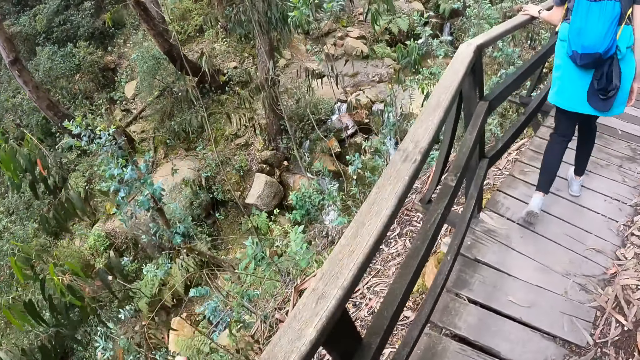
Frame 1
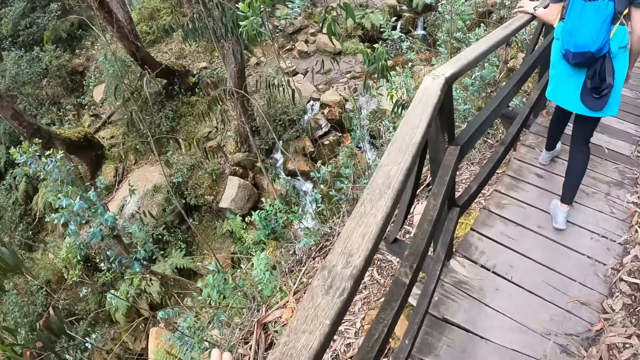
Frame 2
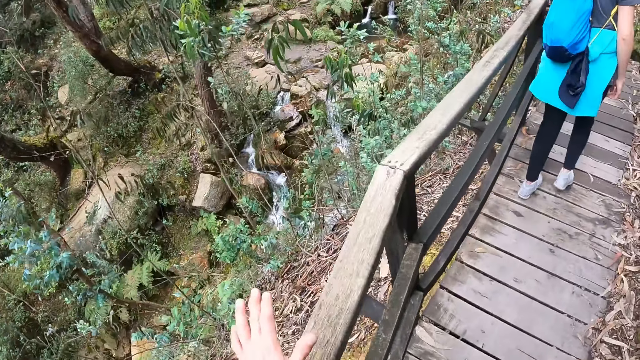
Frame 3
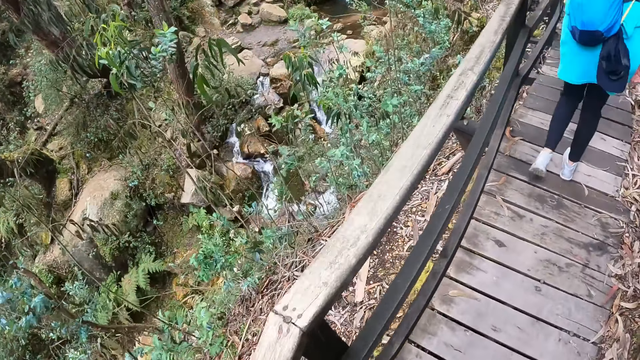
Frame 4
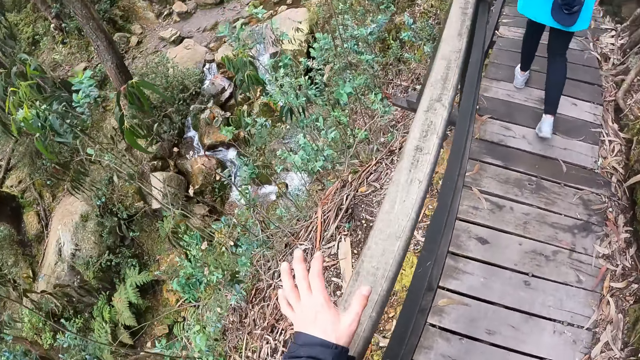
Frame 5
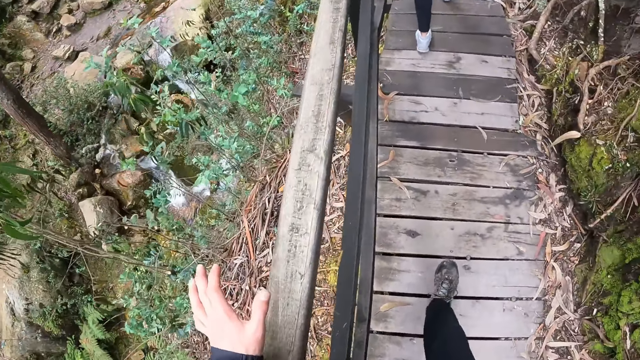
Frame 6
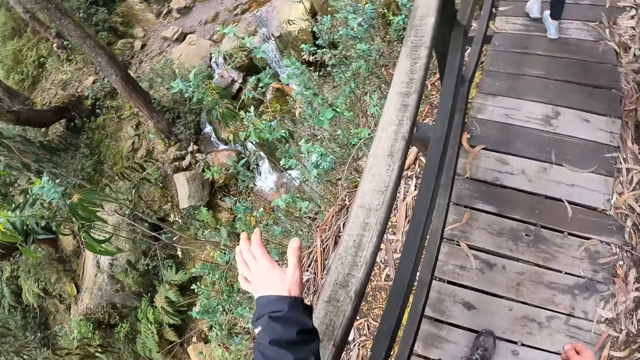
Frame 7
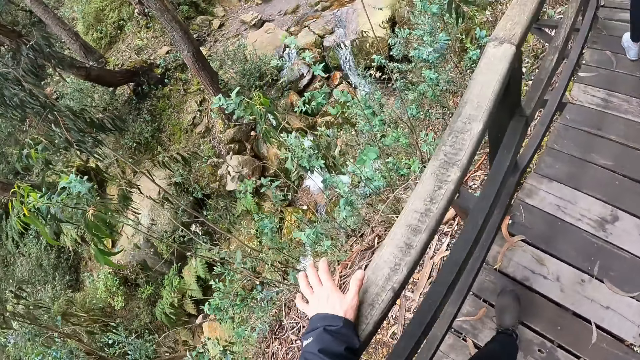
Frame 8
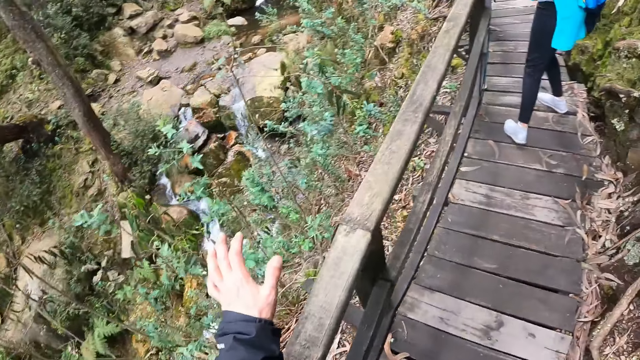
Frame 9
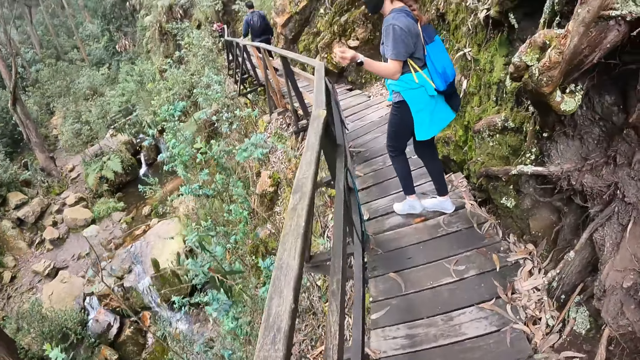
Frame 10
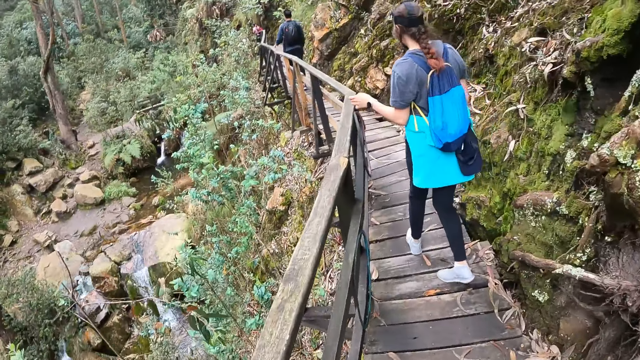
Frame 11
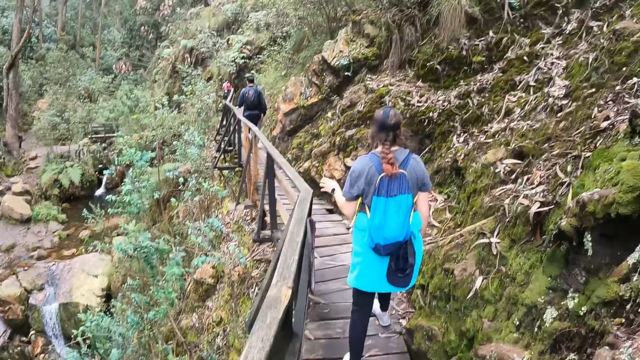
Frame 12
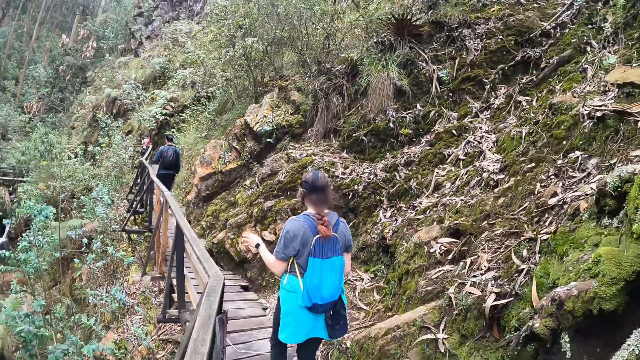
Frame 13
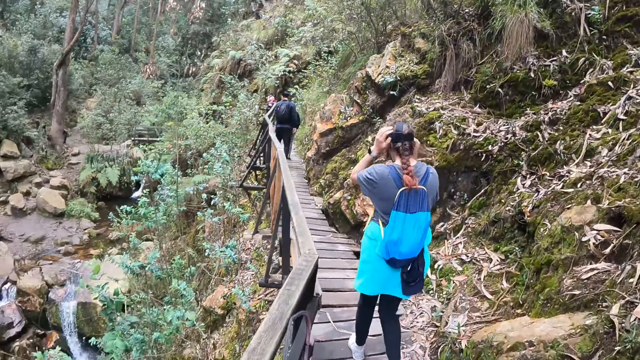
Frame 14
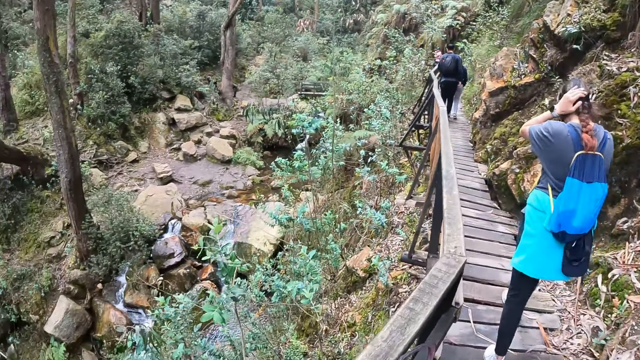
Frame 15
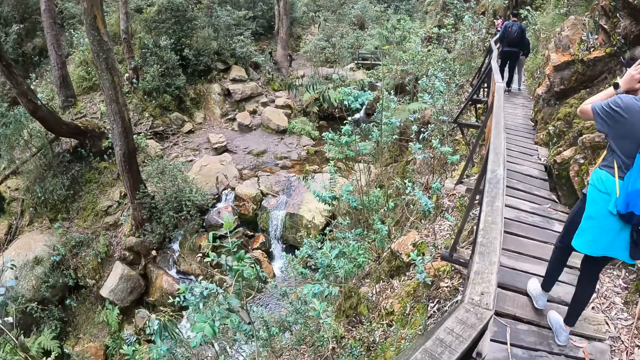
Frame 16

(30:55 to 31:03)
The camera wearer walks on the road bridge. He holds a rail with his left hand.

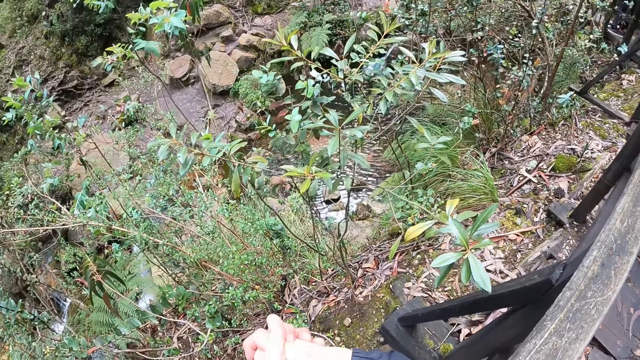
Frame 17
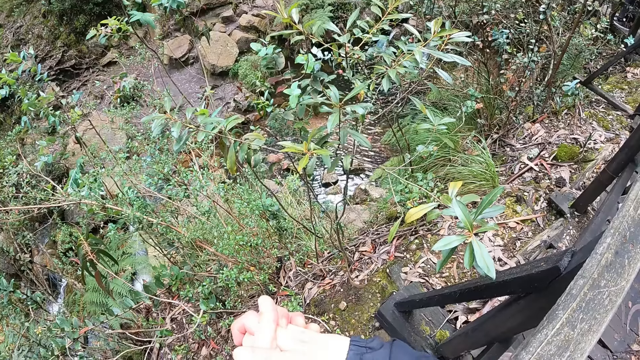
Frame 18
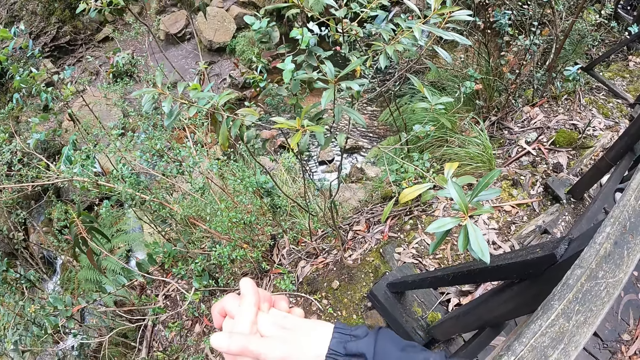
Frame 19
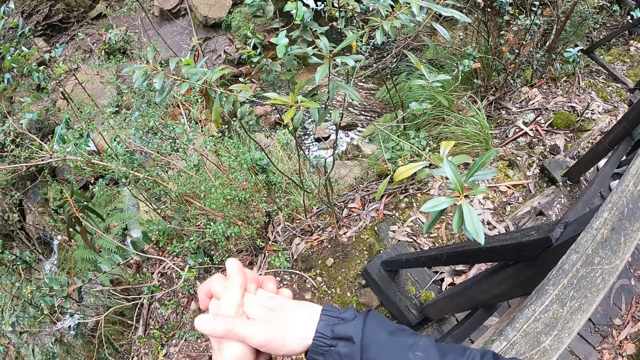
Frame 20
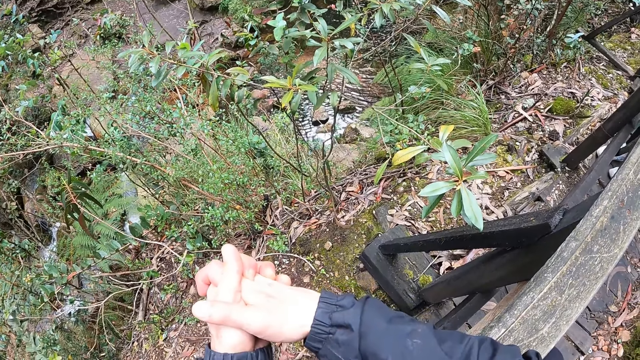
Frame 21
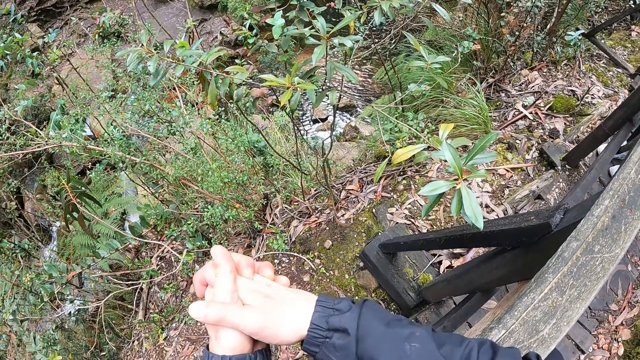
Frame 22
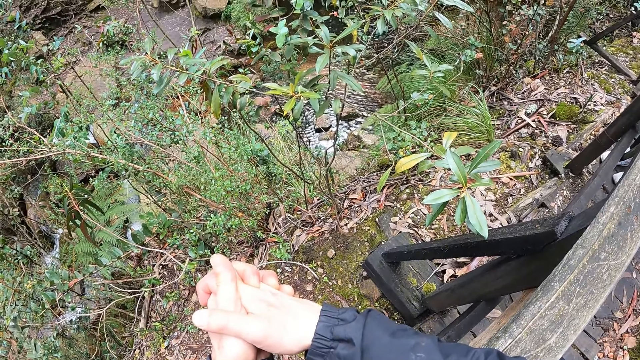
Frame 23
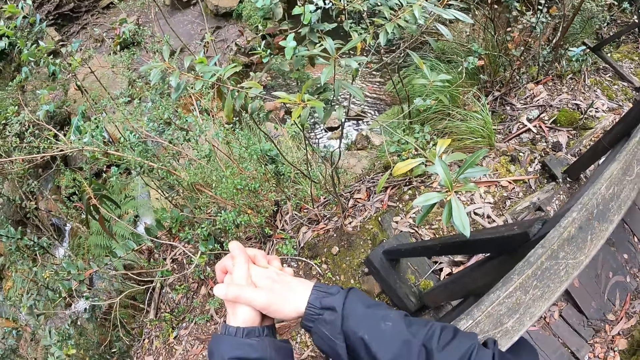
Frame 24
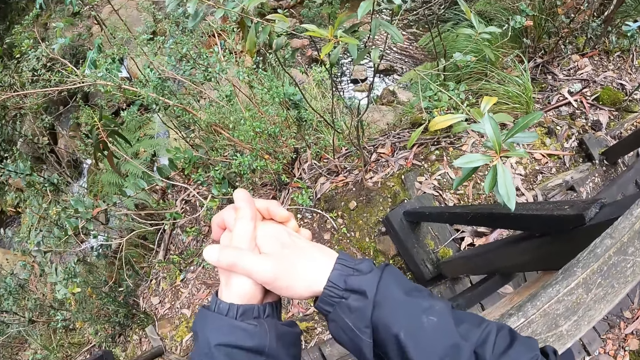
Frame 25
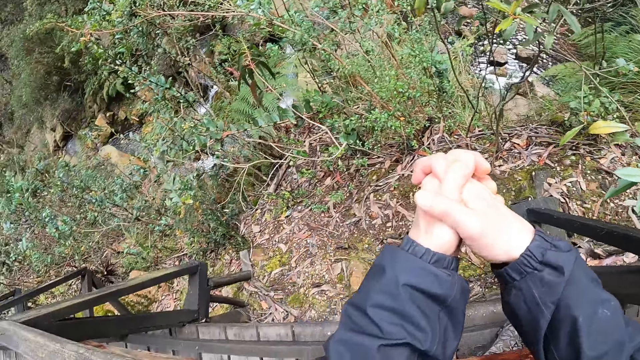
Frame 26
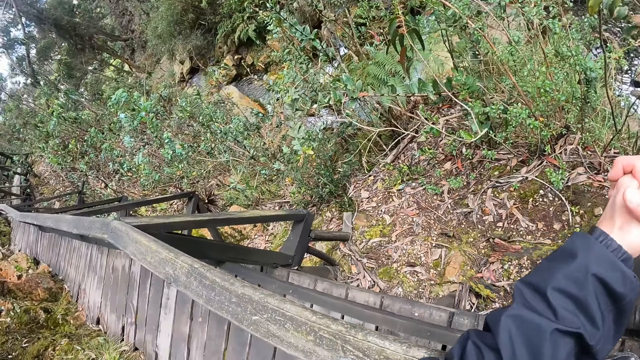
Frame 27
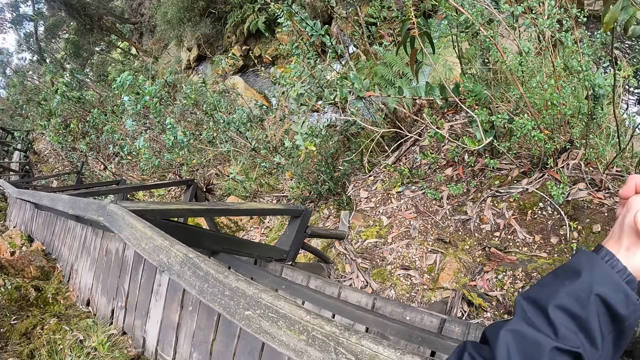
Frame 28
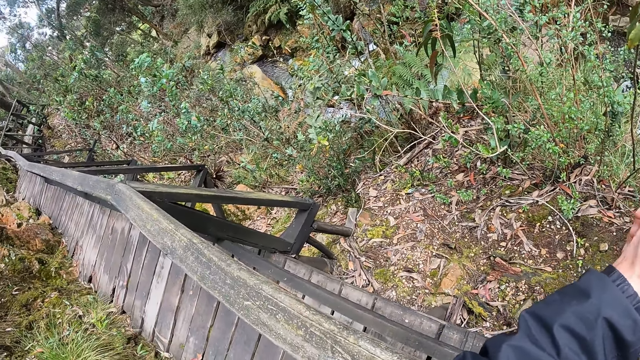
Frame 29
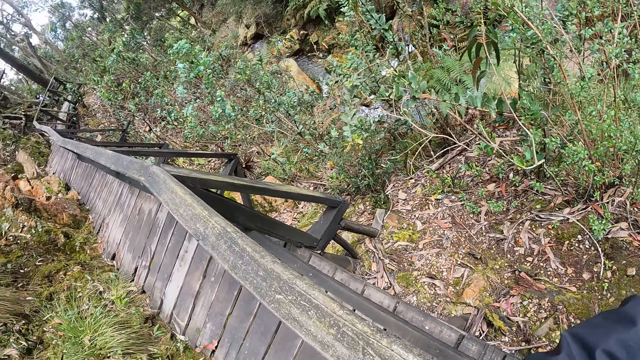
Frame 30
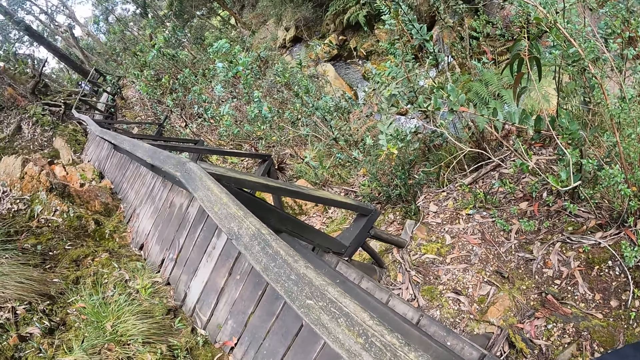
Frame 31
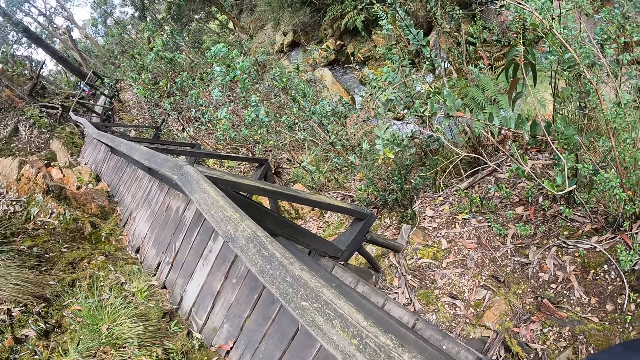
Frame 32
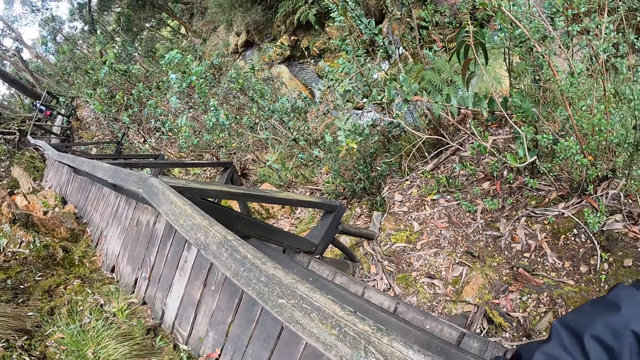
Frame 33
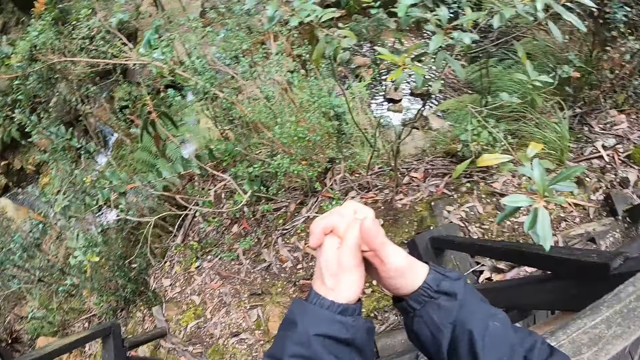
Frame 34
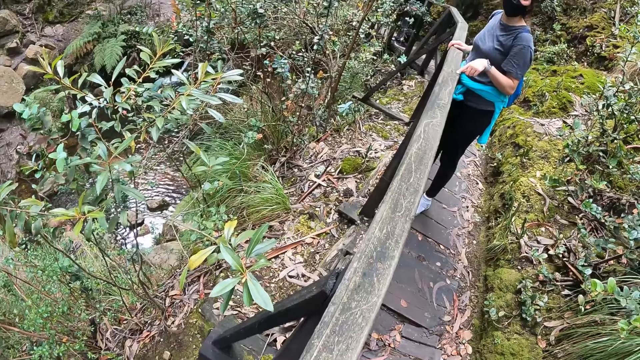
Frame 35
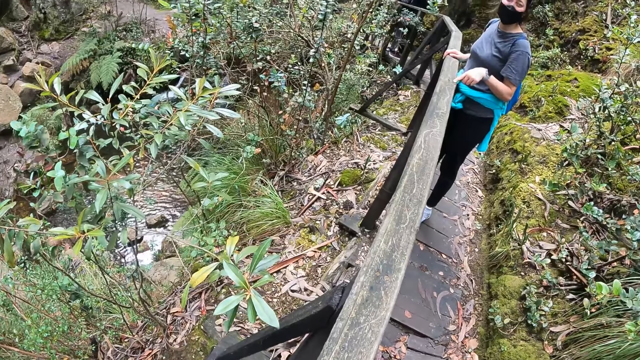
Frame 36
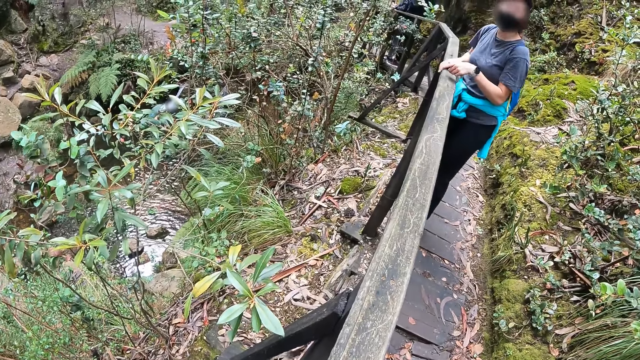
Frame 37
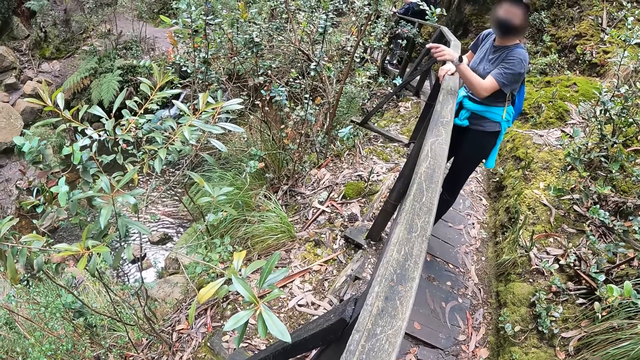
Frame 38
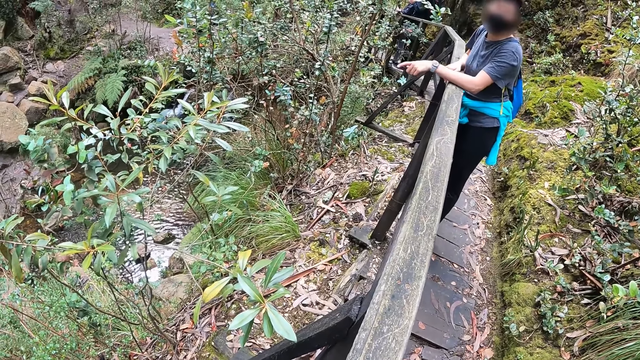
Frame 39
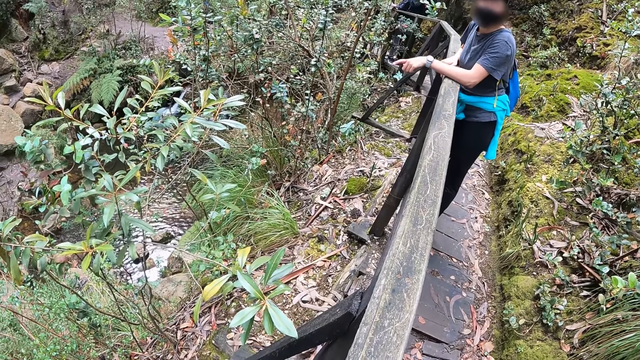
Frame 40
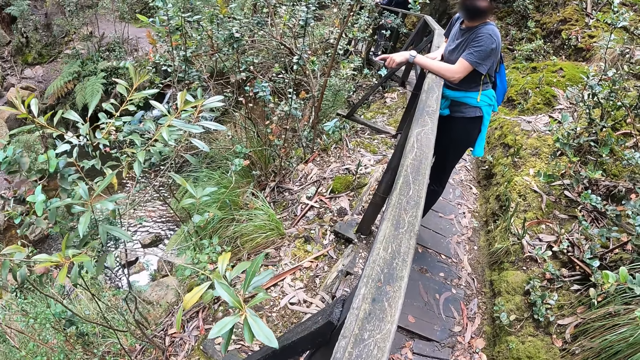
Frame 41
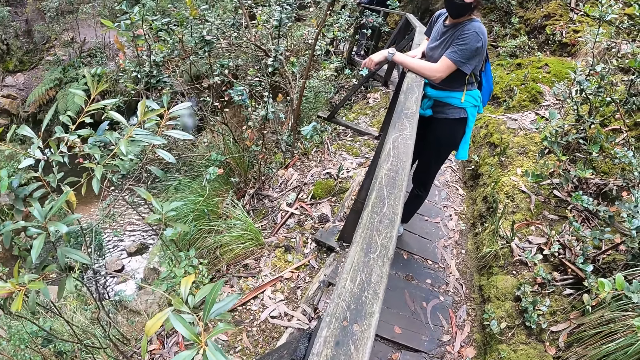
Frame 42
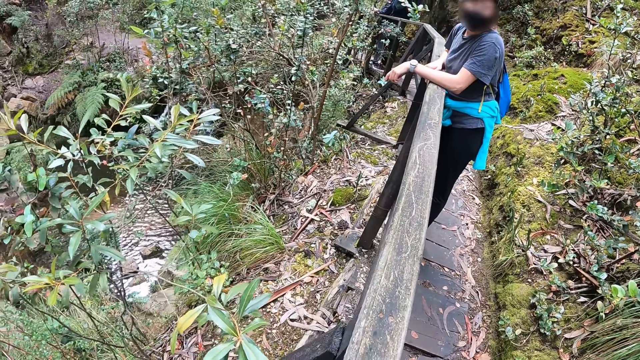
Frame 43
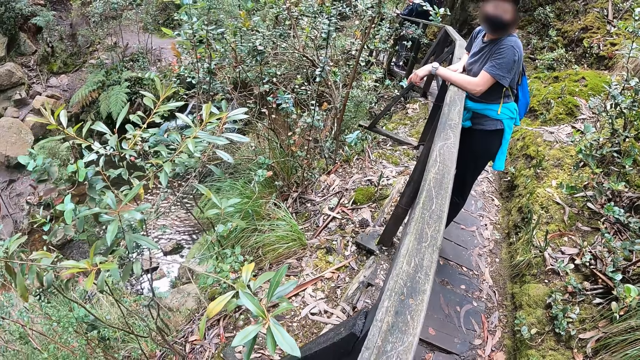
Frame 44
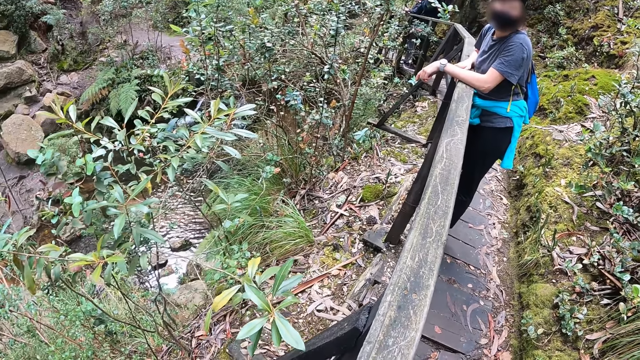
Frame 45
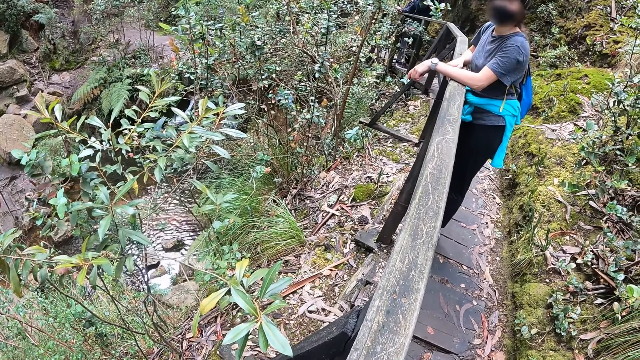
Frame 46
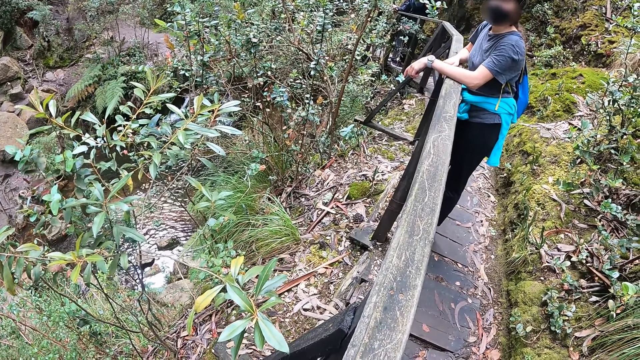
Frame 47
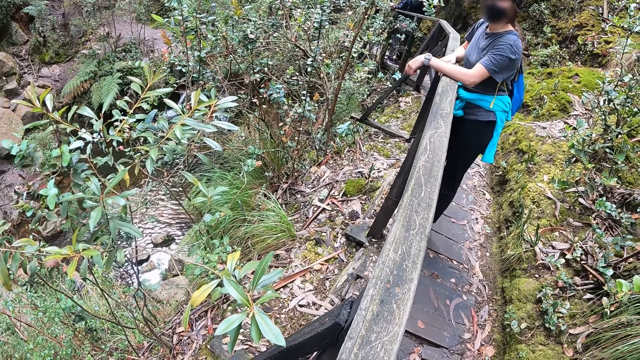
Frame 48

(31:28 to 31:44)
The camera wearer looks at the water. They rest on a rail with both hands. A man looks at the water.
